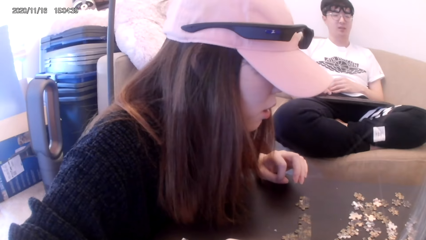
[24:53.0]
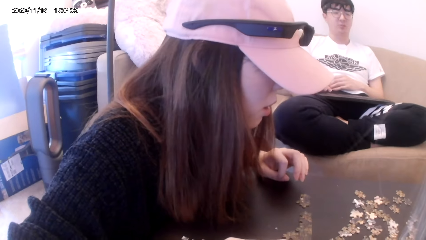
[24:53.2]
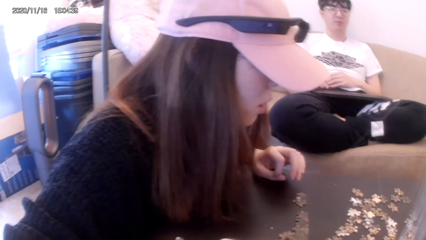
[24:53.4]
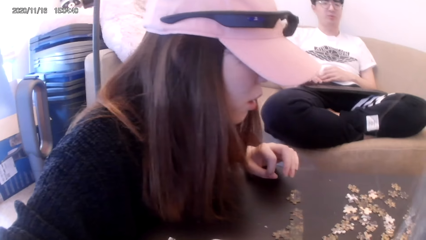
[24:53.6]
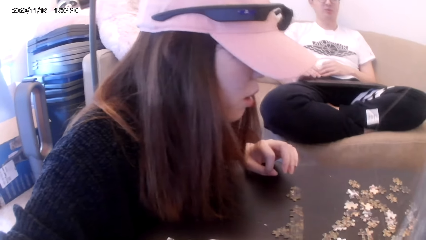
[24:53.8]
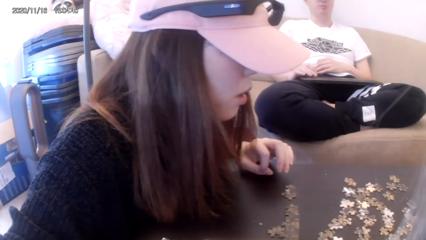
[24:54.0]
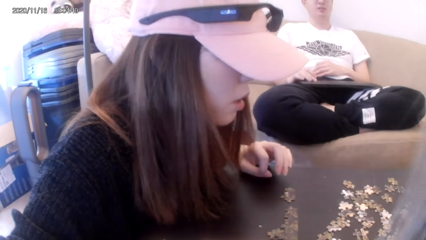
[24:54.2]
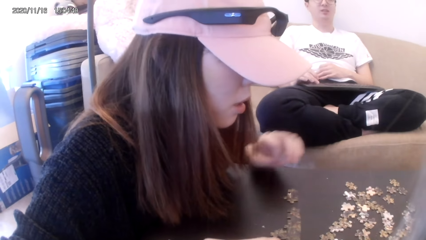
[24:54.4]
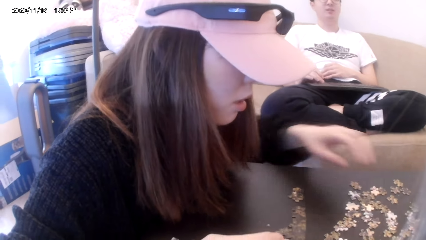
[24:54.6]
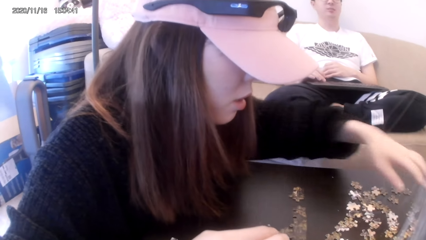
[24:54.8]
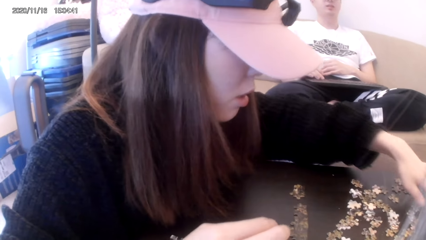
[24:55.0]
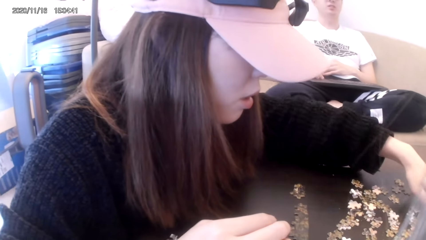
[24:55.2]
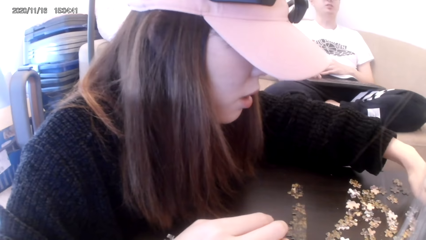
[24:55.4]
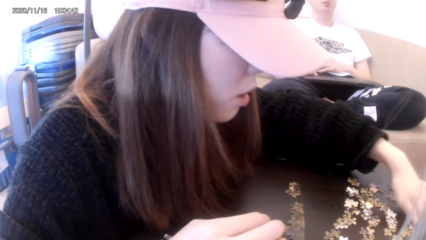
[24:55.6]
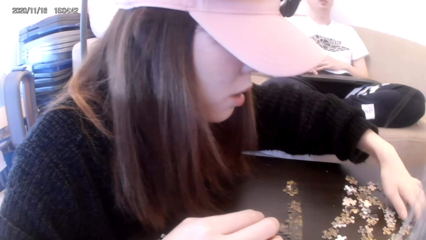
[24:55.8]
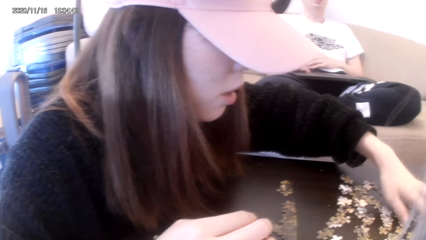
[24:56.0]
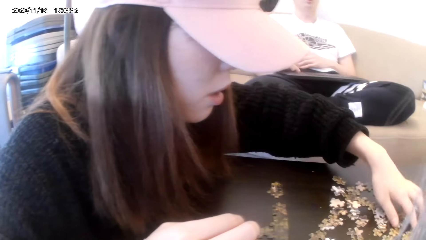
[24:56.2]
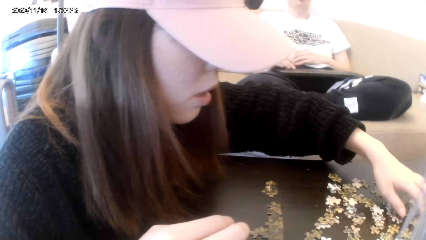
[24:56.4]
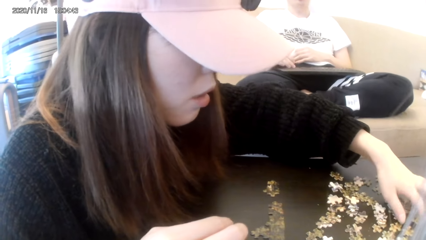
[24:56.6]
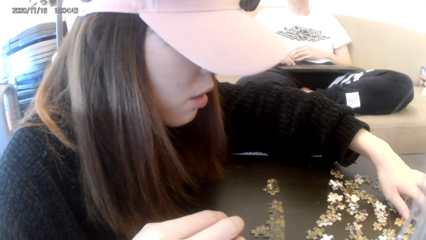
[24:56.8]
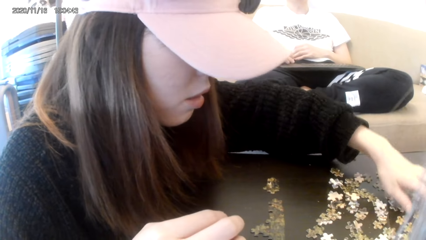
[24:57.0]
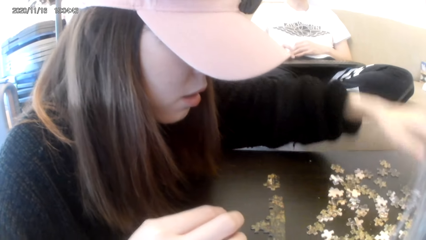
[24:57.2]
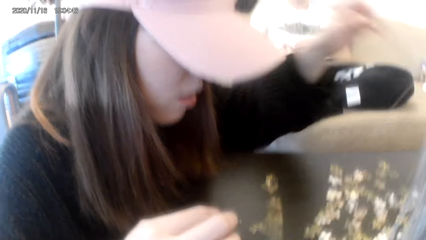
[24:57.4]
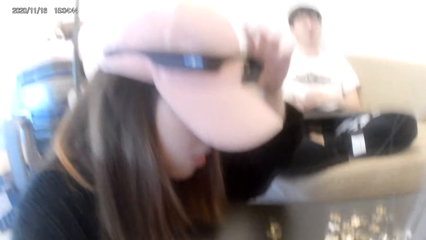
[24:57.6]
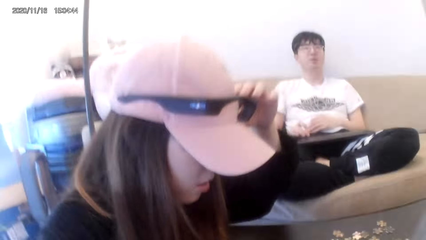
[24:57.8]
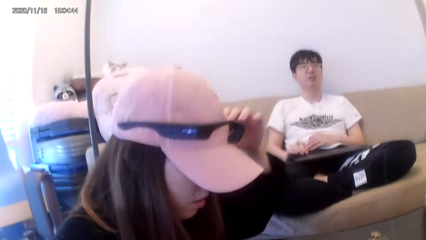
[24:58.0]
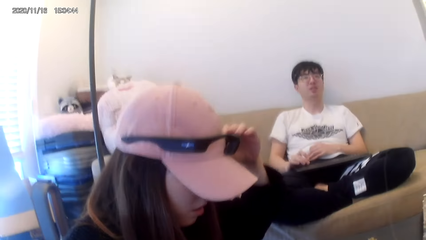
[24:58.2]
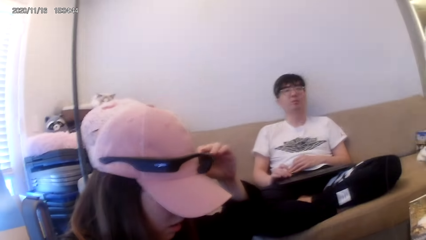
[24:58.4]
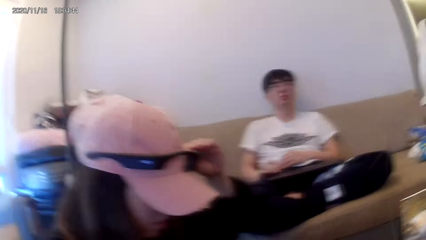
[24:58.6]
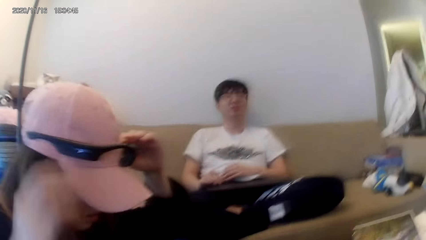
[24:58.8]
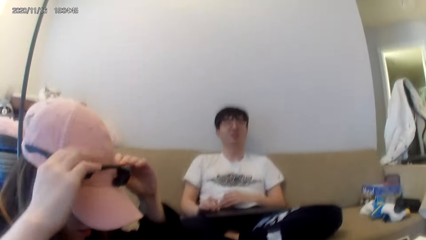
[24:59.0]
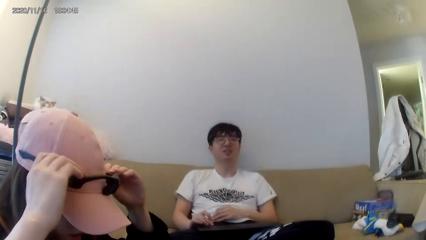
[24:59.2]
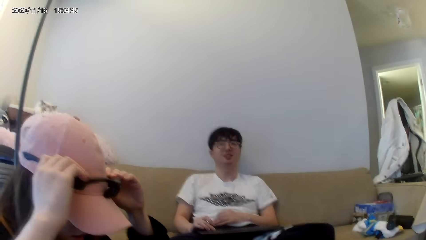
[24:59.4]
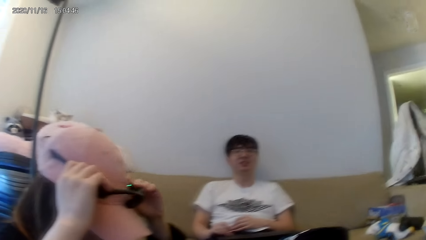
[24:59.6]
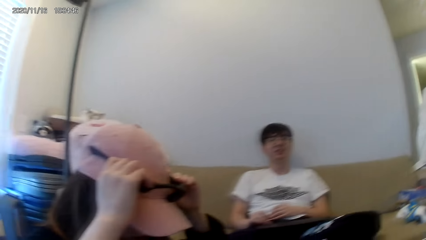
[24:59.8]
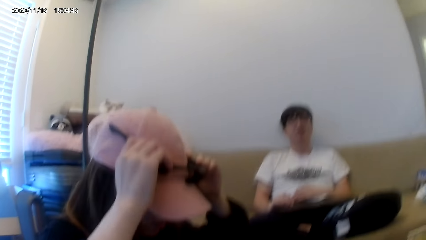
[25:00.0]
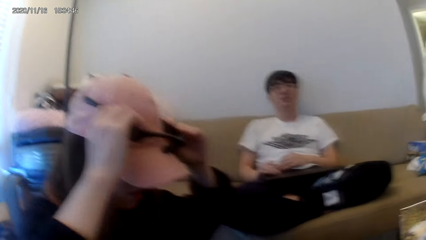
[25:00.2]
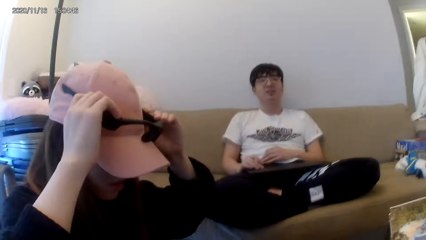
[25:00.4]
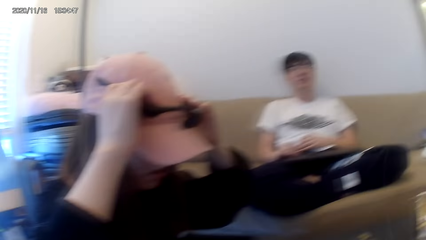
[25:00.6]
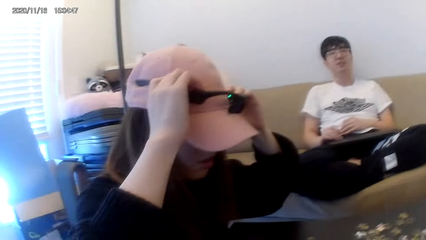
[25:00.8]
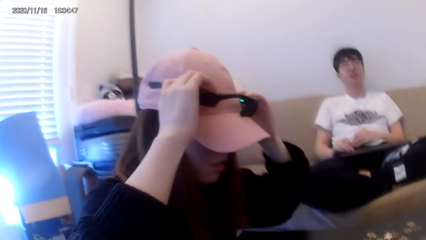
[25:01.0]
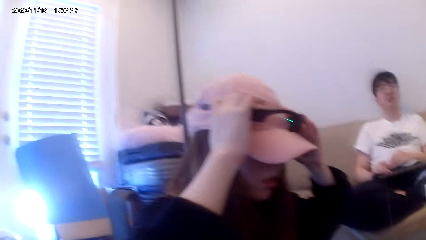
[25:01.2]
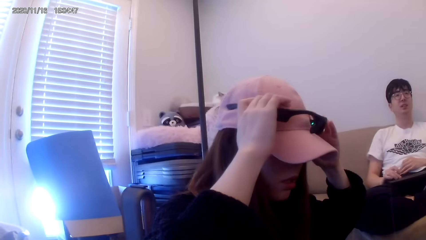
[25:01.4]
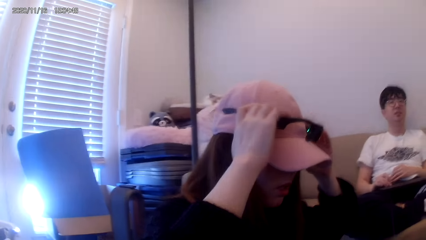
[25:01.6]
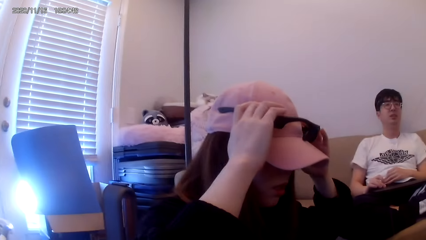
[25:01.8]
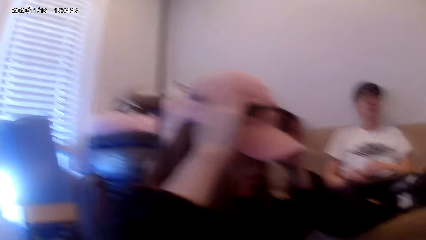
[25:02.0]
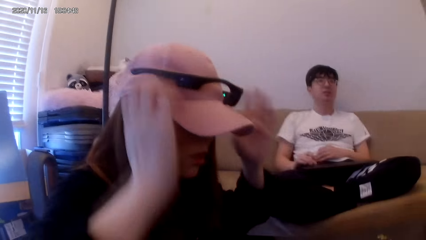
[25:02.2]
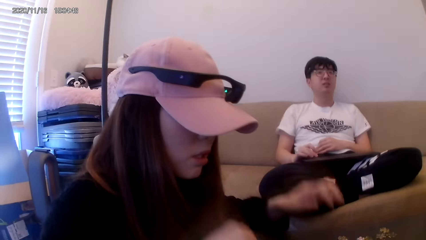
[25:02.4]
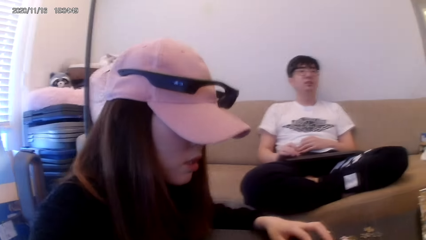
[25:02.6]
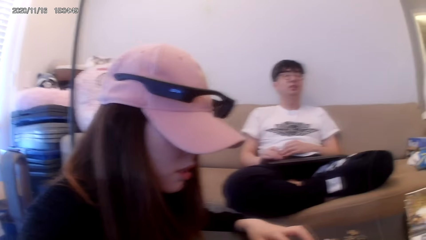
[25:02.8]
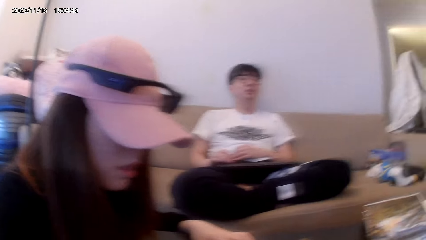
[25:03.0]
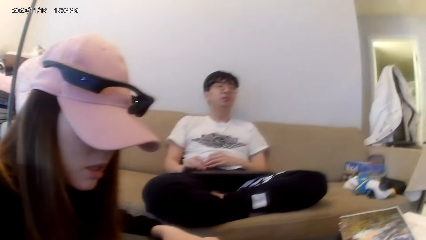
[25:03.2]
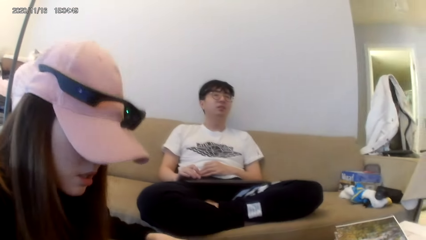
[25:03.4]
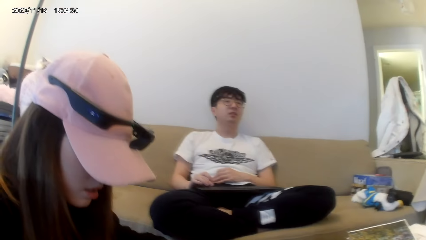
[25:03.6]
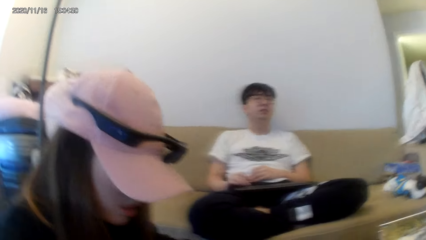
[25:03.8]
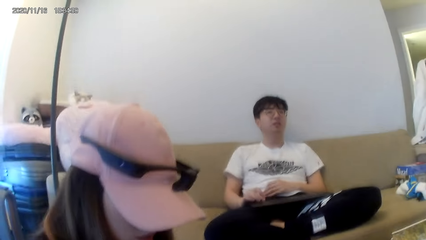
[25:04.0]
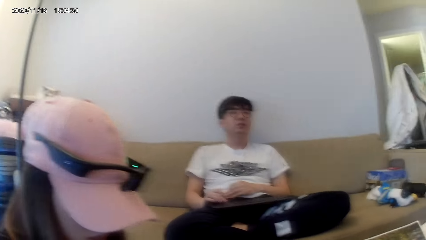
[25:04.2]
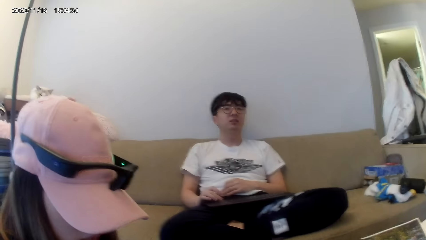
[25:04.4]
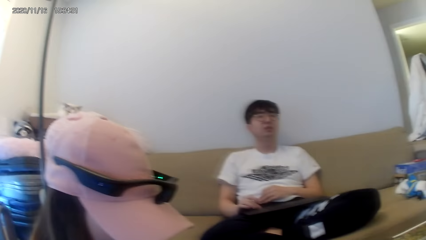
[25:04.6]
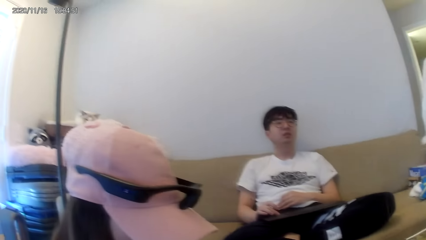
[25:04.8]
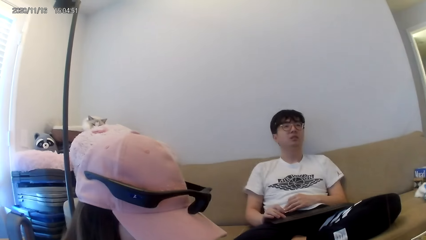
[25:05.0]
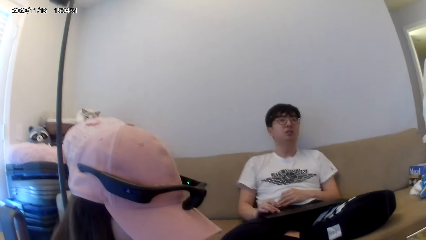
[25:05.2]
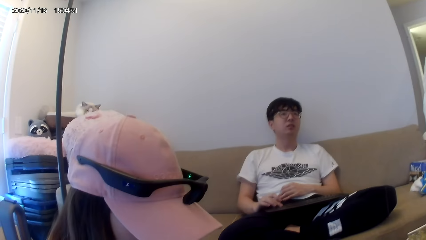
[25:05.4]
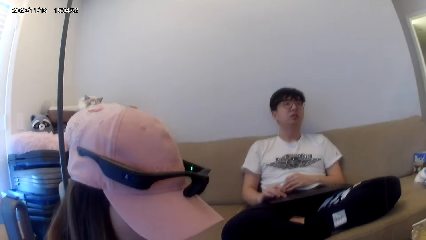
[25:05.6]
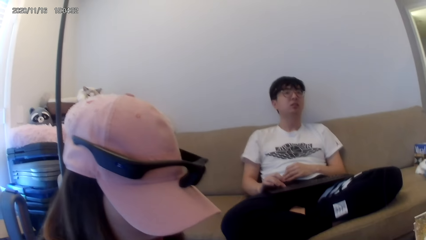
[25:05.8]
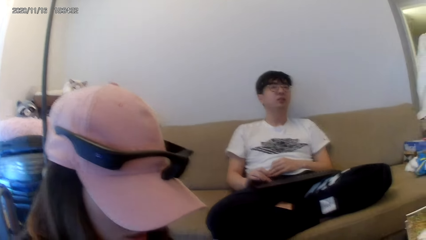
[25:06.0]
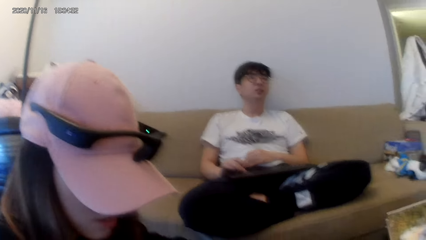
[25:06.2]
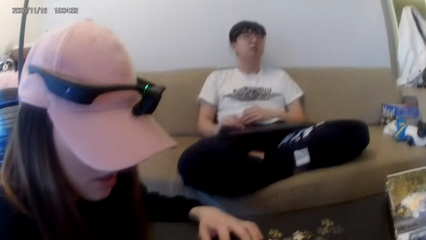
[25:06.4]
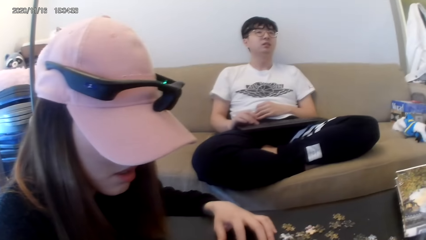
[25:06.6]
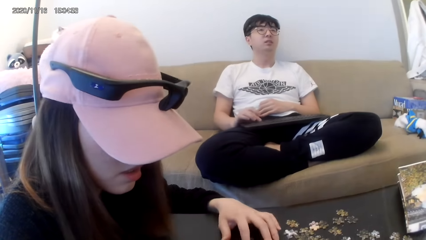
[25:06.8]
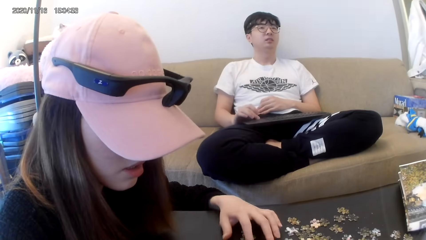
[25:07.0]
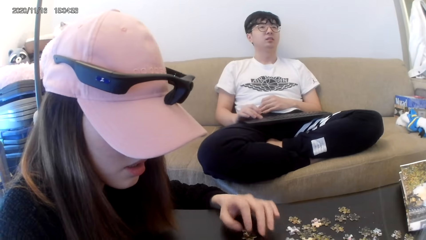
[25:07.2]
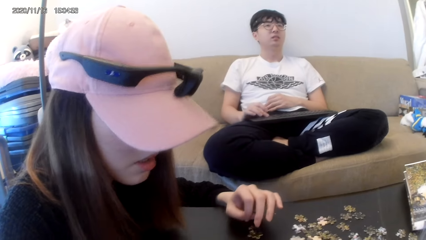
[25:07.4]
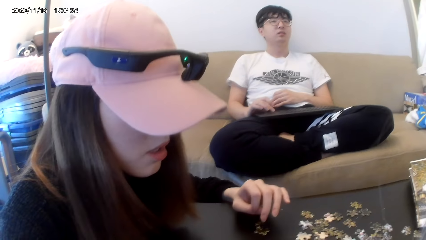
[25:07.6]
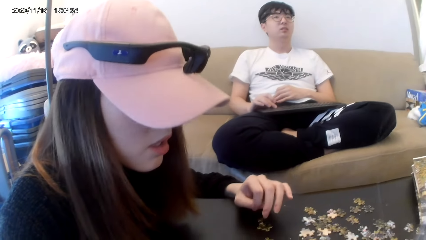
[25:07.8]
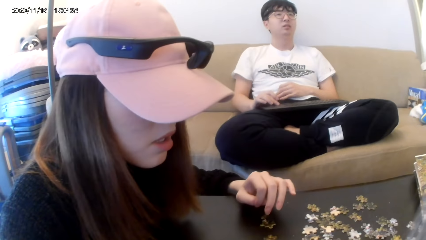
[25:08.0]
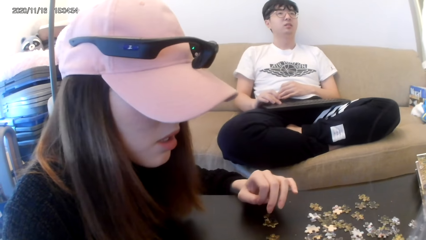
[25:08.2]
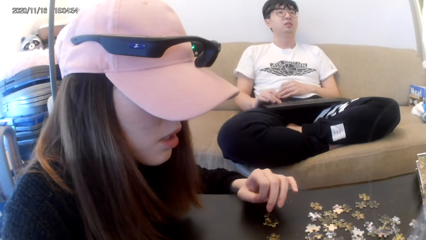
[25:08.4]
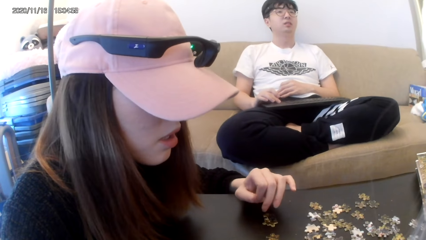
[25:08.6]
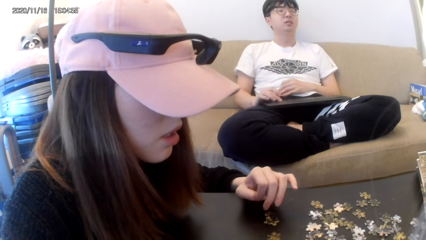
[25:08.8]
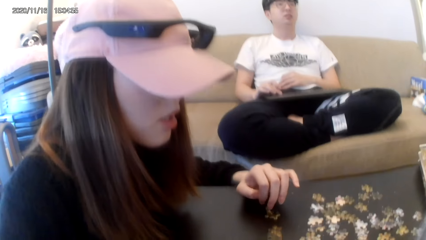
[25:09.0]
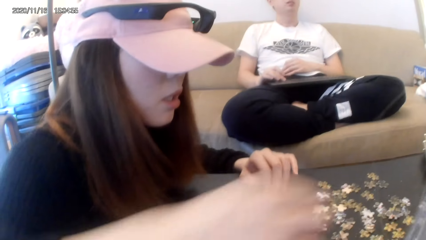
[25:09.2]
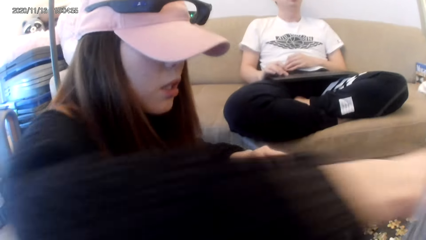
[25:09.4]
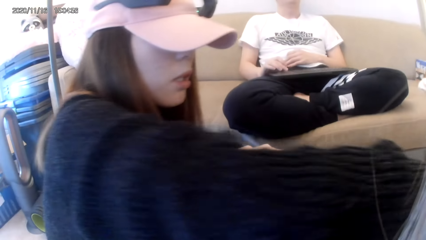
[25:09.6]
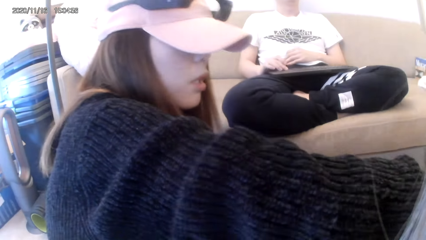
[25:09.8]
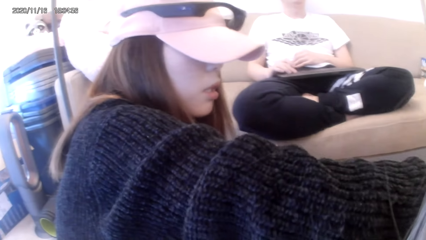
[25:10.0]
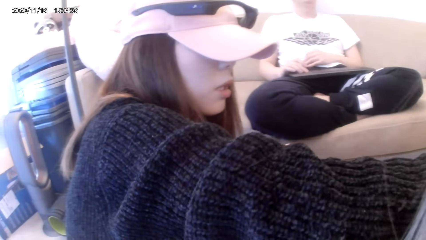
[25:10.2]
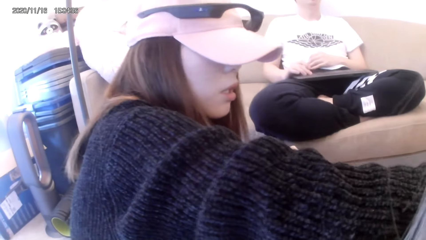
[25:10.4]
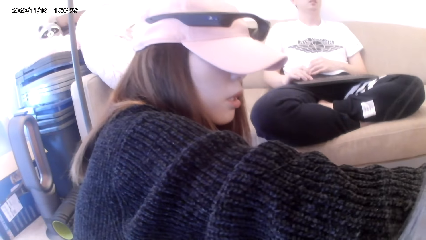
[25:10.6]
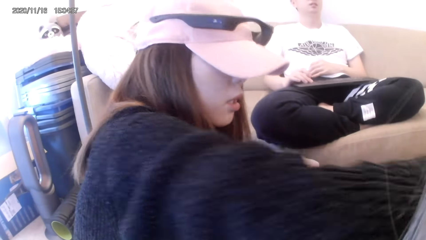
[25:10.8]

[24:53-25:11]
The camera wearer dialogues with a person. They play a jigsaw puzzle on the table.
